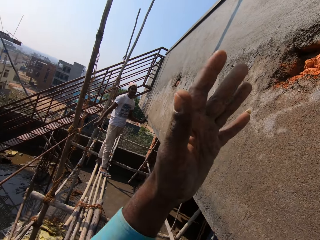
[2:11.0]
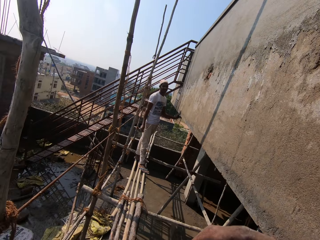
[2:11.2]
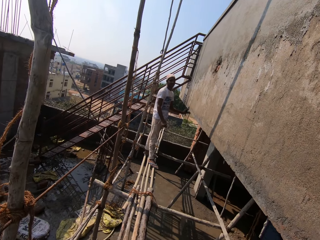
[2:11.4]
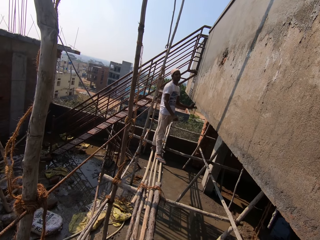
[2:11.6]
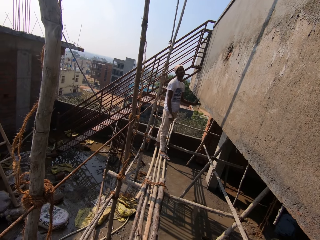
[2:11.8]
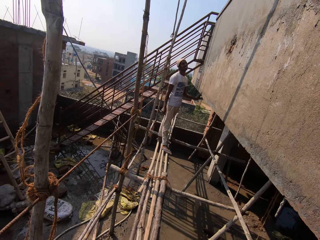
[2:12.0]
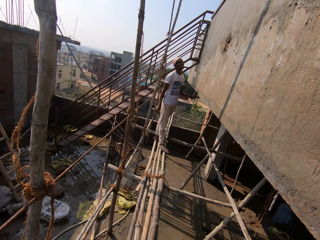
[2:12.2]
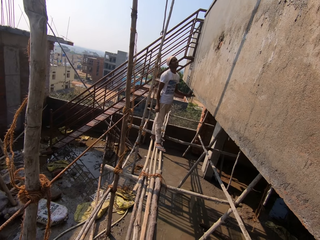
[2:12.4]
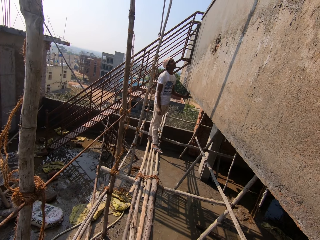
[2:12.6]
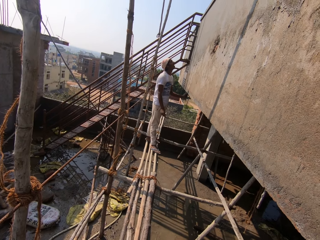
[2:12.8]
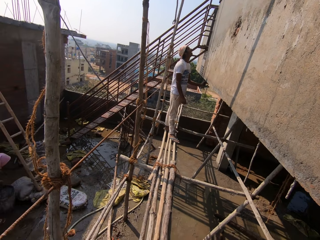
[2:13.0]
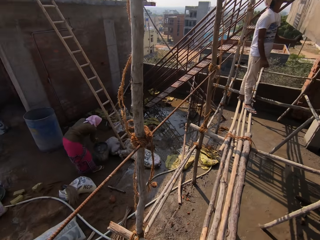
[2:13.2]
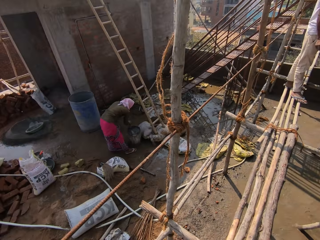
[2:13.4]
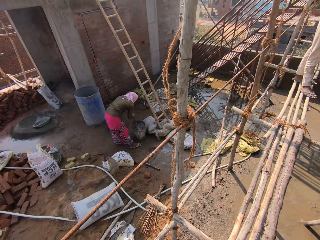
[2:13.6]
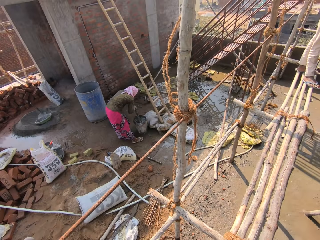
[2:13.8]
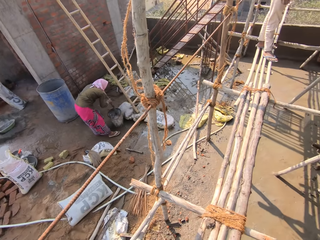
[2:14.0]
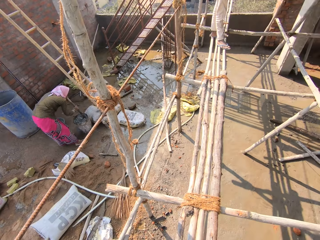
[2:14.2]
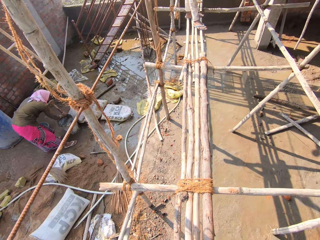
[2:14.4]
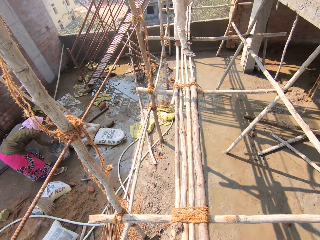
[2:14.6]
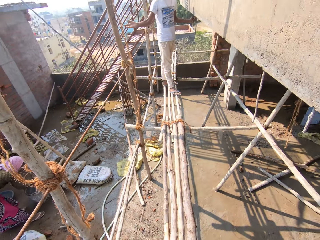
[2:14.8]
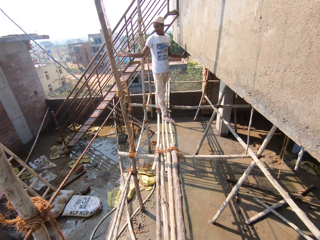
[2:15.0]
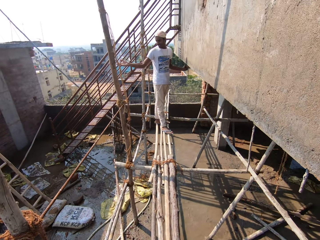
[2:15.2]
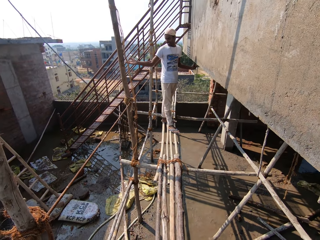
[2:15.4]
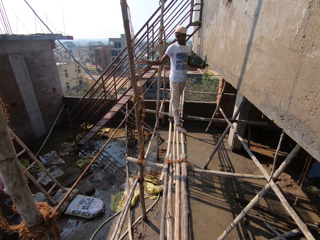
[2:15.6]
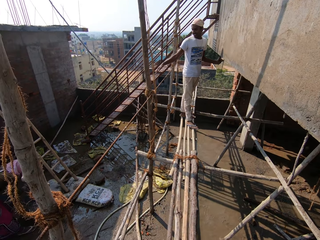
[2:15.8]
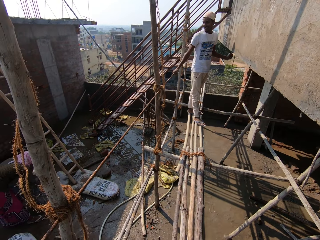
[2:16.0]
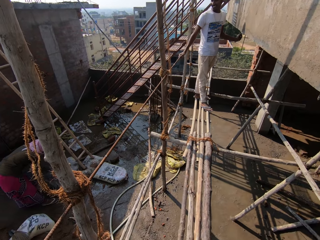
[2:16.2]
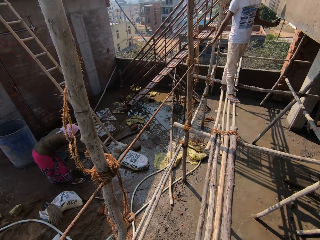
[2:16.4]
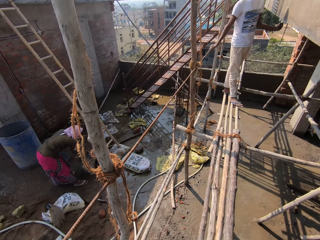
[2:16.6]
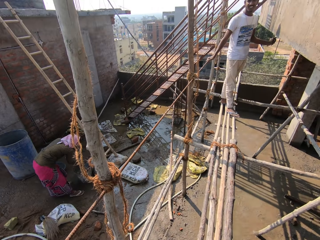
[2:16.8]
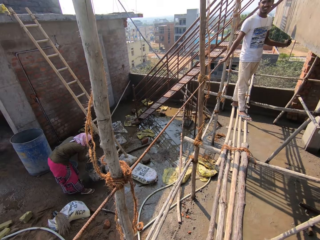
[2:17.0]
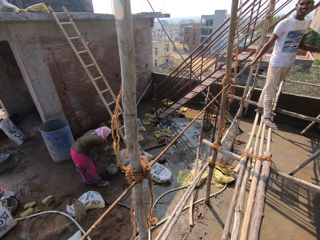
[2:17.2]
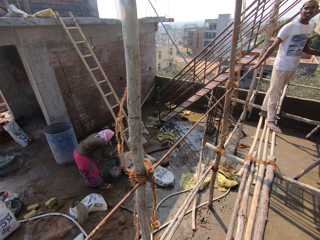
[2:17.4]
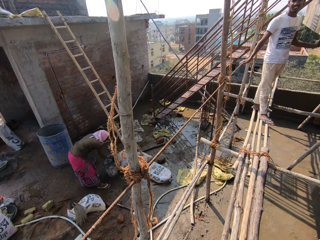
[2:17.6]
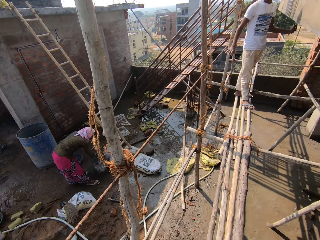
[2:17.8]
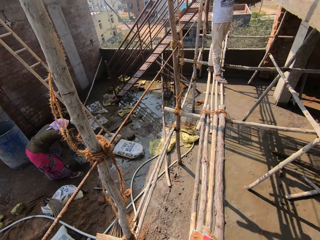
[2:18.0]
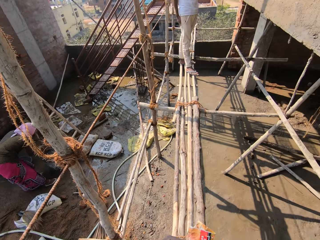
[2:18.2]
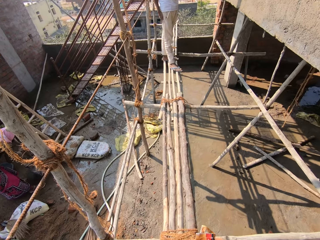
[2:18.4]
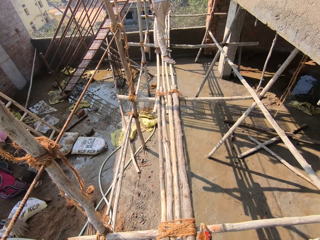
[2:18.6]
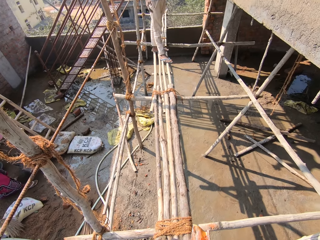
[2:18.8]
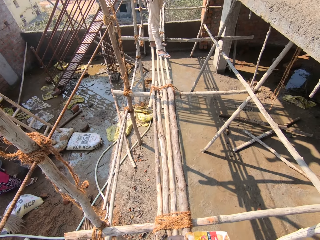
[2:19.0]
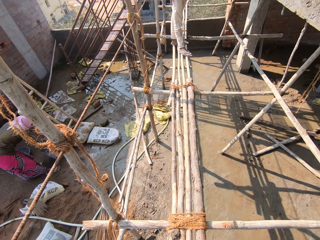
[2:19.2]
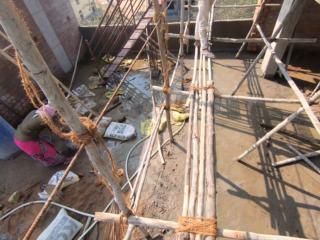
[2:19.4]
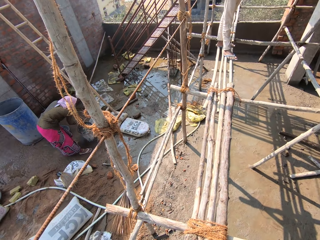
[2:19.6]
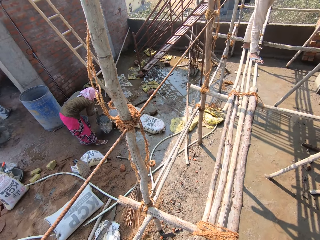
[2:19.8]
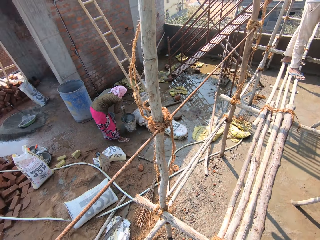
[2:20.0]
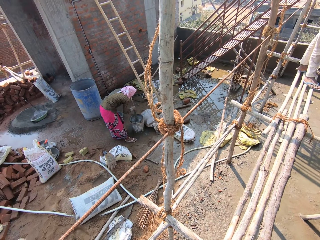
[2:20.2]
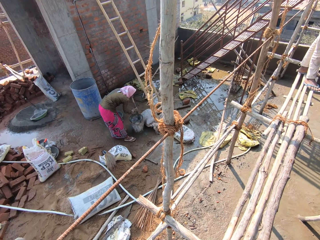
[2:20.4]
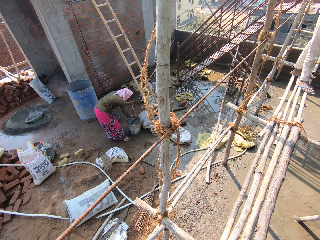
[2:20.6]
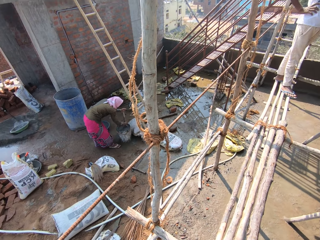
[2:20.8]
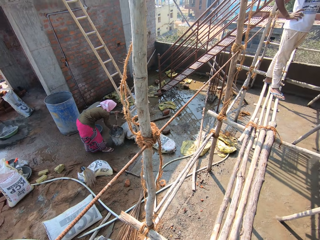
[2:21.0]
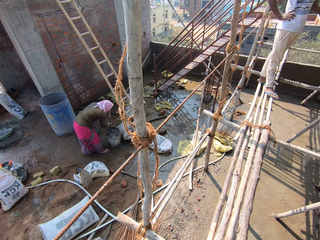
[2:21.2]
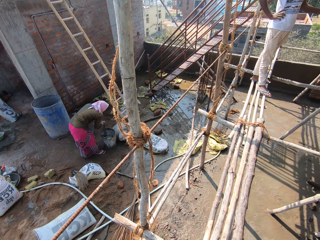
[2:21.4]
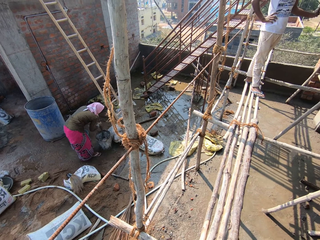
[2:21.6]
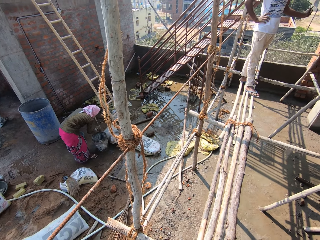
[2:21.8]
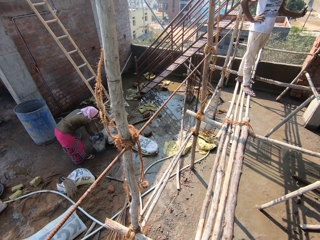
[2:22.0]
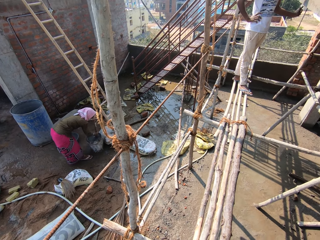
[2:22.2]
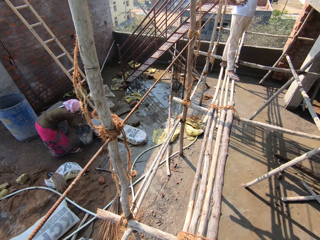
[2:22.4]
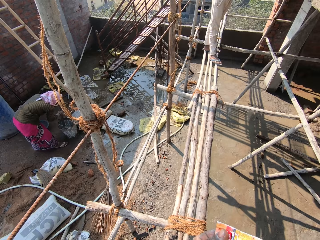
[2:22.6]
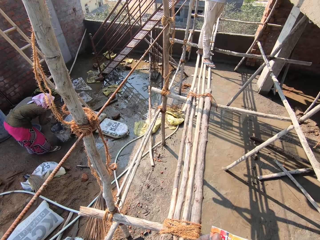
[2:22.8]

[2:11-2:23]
The woman stirs a bucket of water on the ground with a stick in her hand. The camera wearer holds a plastic bag in his left hand.

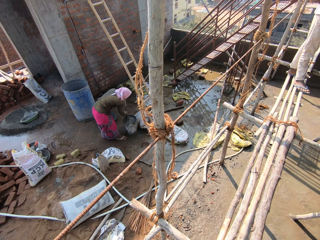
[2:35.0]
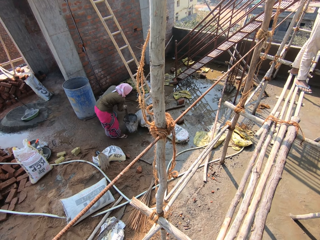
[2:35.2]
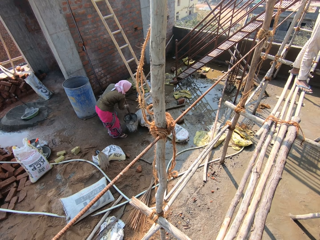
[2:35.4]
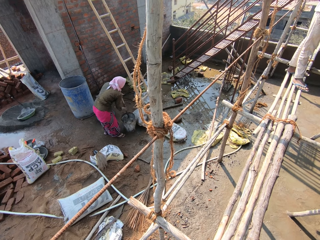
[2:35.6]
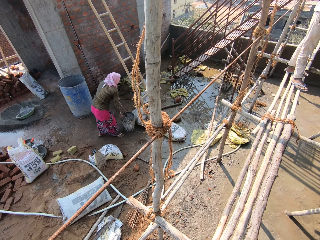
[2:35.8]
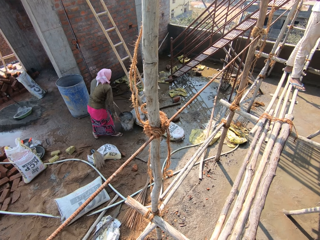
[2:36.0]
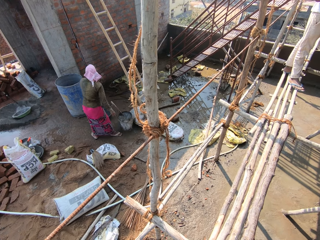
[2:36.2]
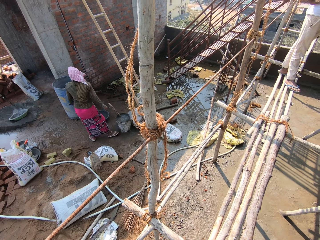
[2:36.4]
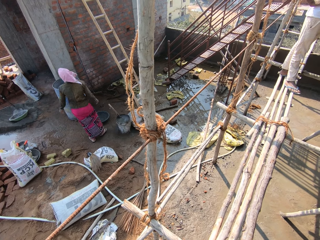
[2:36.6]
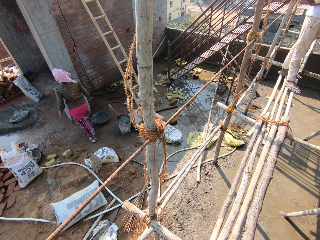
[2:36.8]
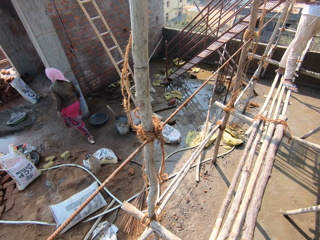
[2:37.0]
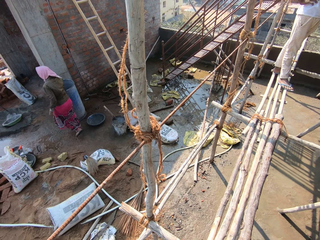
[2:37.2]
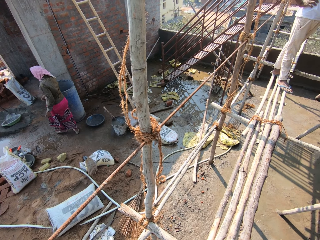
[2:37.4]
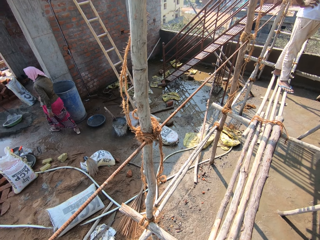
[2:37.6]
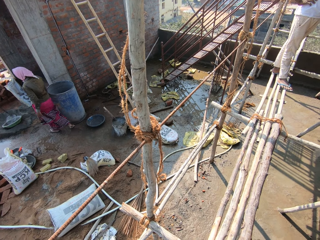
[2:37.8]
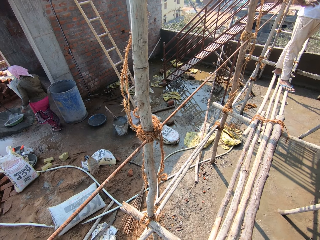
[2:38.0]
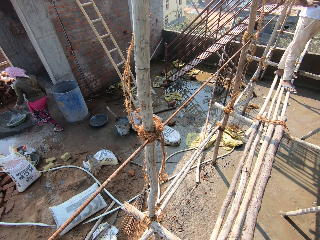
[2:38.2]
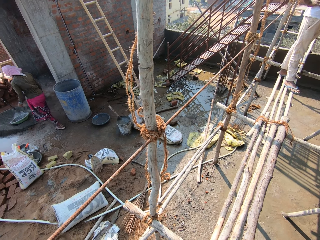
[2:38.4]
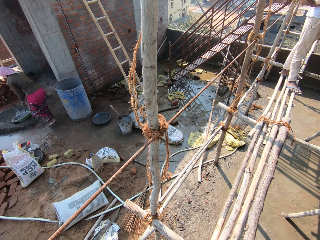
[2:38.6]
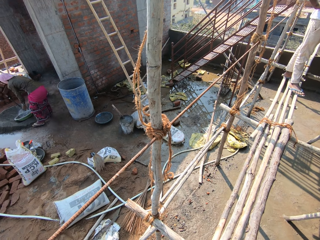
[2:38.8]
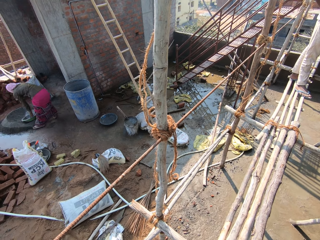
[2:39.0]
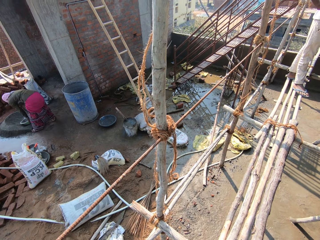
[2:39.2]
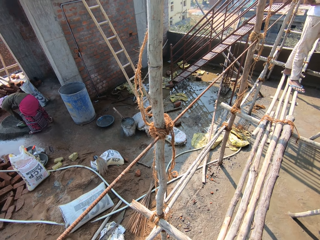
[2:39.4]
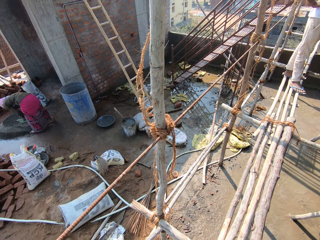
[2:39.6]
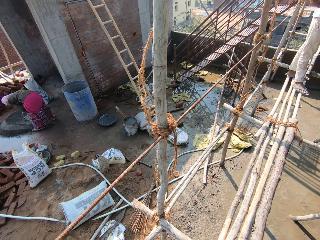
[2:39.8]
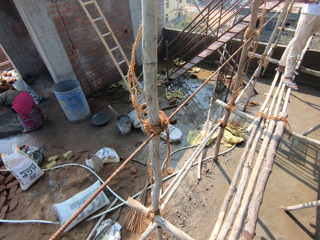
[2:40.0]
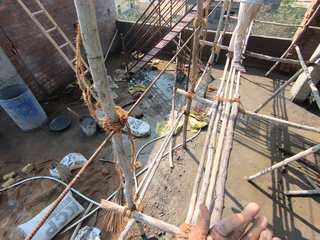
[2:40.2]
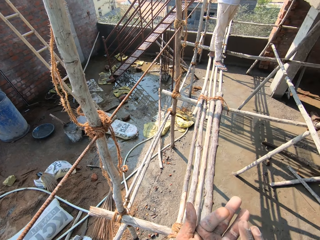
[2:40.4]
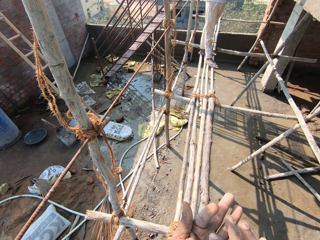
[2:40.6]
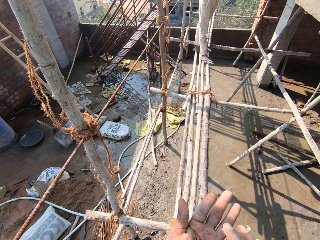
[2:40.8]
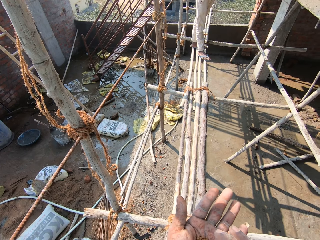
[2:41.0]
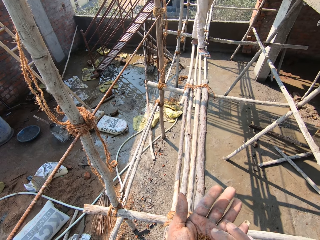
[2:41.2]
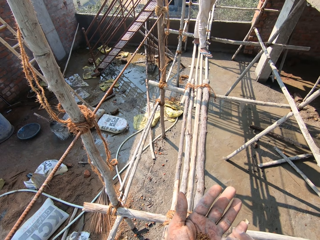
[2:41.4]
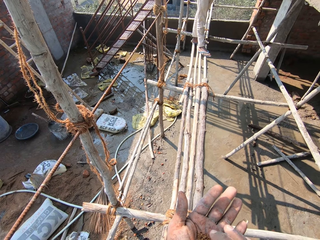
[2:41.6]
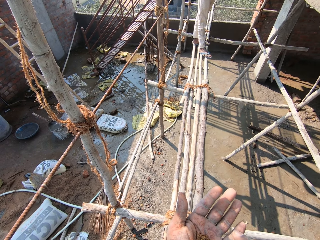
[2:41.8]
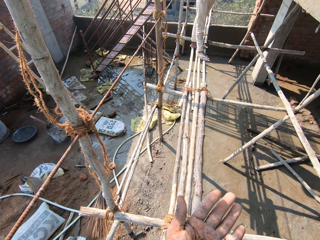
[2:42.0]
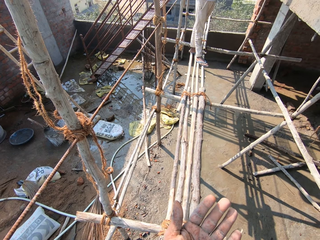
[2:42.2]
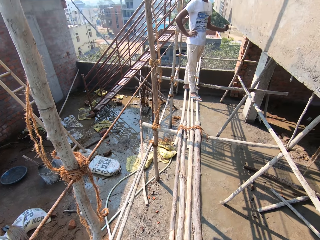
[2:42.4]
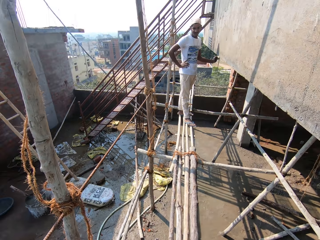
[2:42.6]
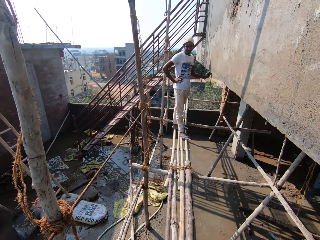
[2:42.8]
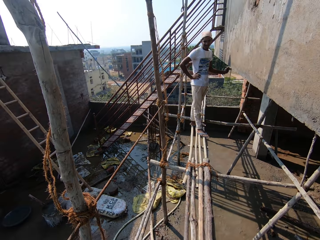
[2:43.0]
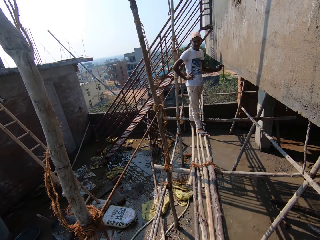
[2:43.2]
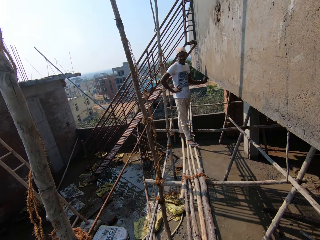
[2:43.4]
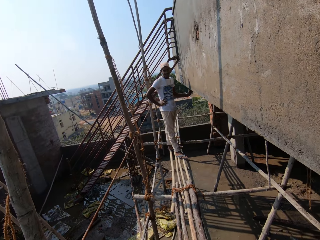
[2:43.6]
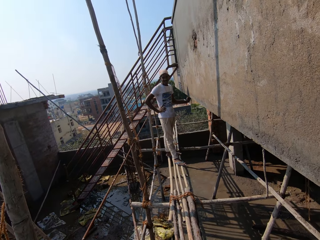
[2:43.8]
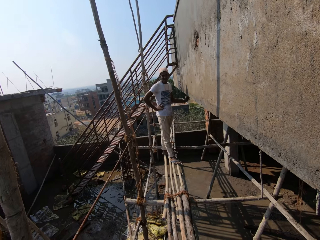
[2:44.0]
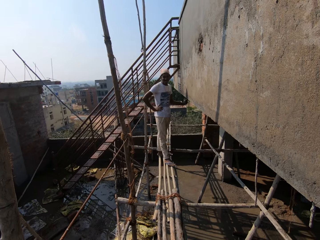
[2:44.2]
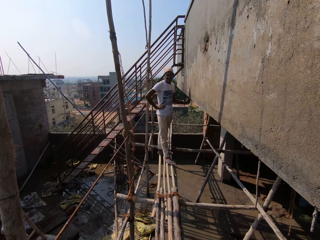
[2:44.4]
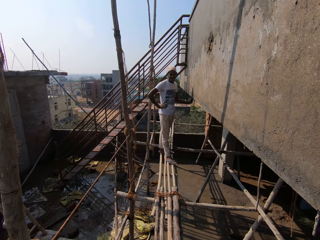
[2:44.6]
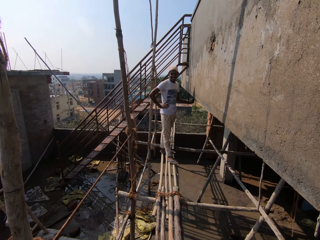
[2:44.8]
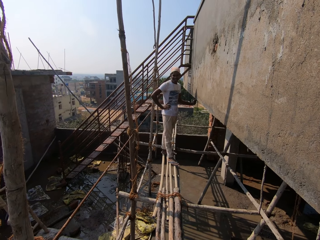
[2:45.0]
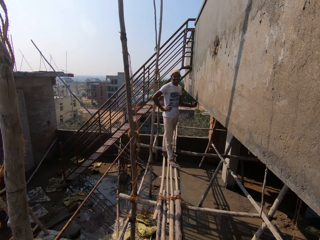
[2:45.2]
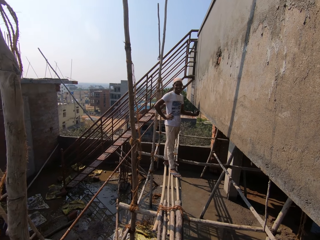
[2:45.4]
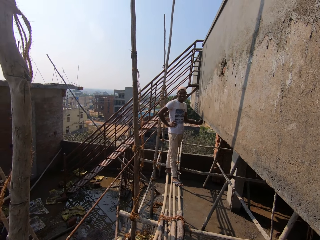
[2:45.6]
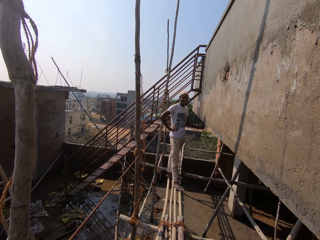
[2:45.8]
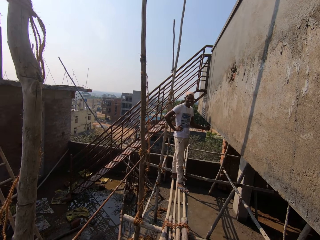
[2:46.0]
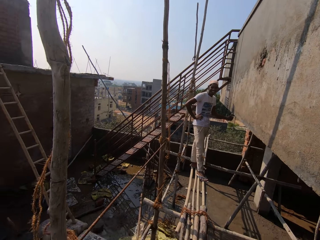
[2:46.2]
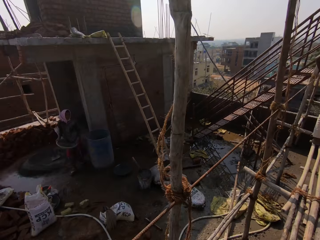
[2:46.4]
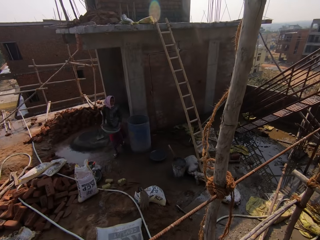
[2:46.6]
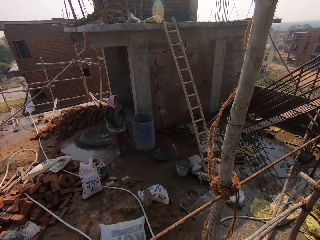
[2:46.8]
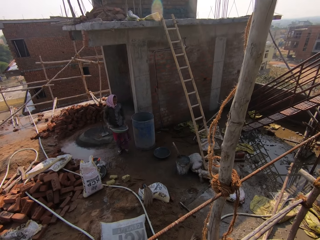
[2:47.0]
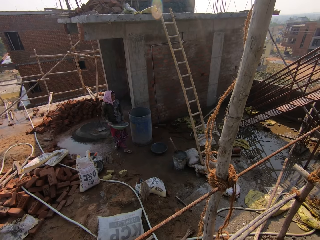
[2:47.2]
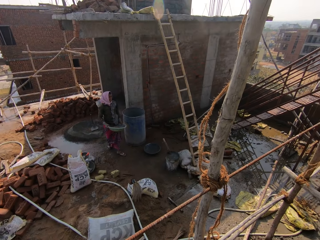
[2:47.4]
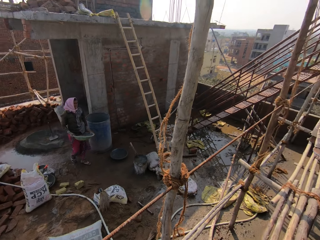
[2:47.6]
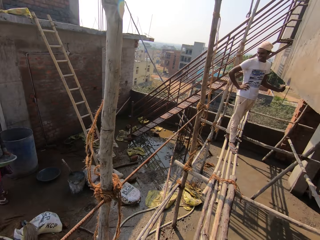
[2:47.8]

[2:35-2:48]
The woman drops the stick in the bucket with her hands and picks up a head pan from the ground with her hands. The camera wearer mixes saw dust in his left hand with his right hand. He looks around. He converses with the man.
